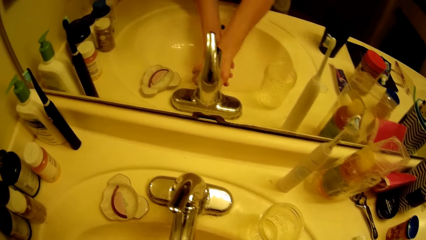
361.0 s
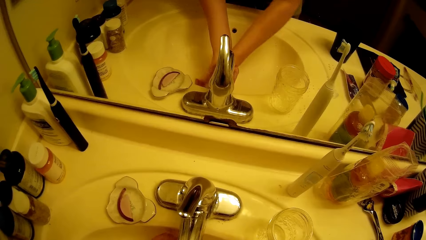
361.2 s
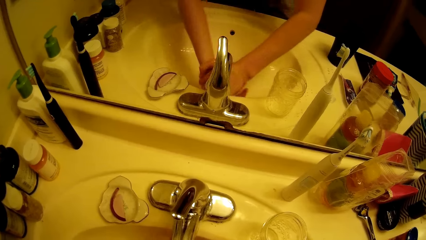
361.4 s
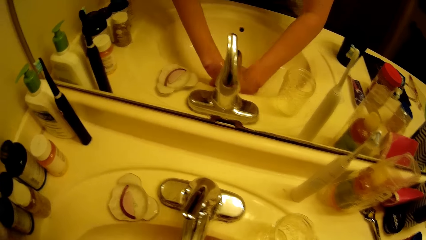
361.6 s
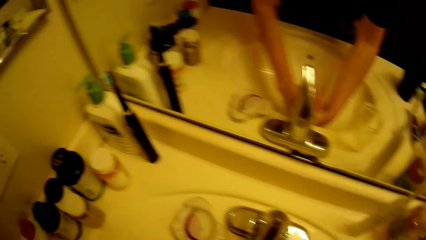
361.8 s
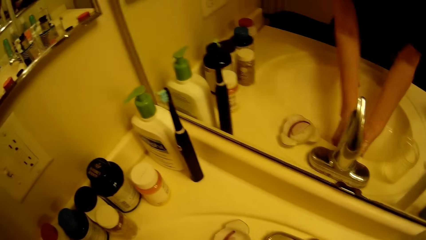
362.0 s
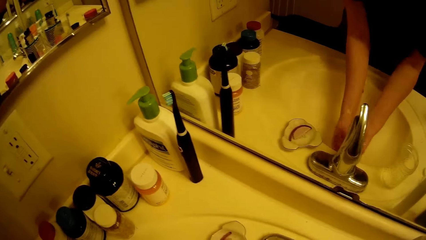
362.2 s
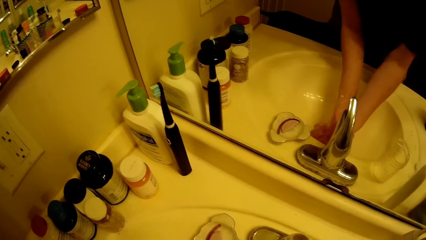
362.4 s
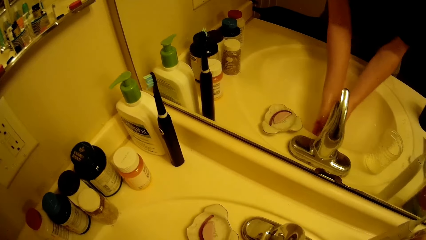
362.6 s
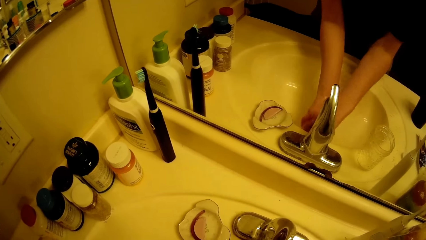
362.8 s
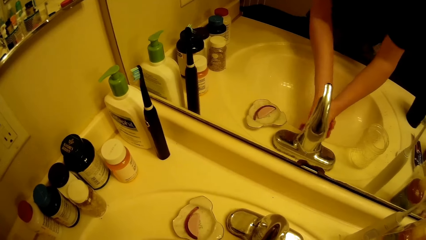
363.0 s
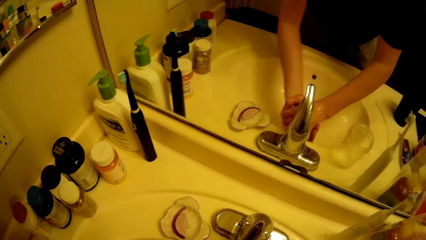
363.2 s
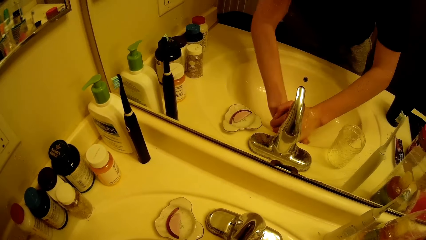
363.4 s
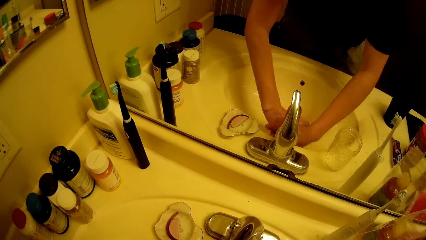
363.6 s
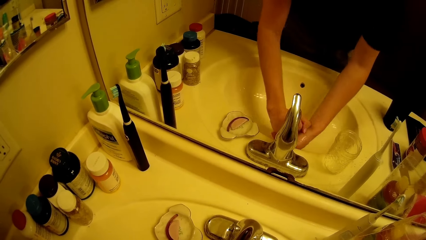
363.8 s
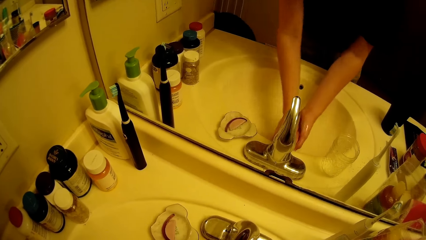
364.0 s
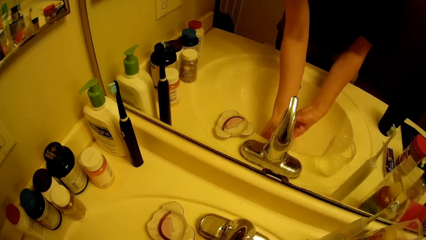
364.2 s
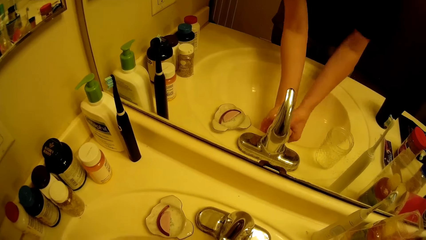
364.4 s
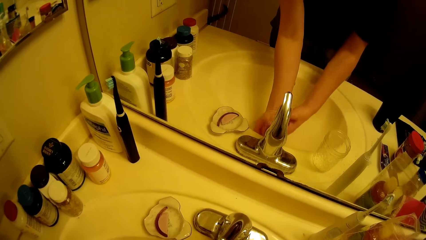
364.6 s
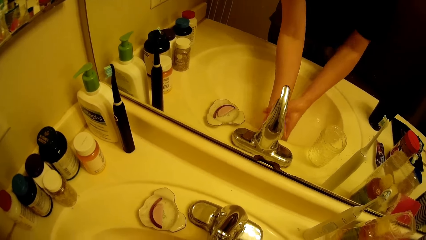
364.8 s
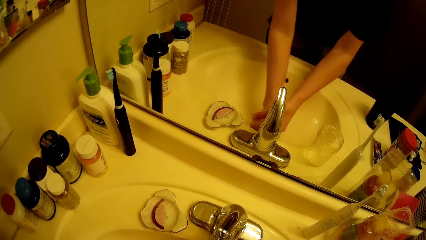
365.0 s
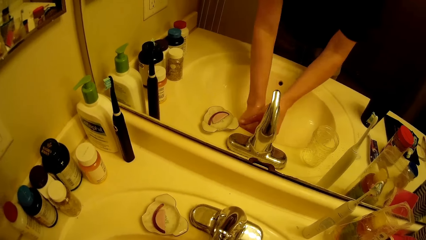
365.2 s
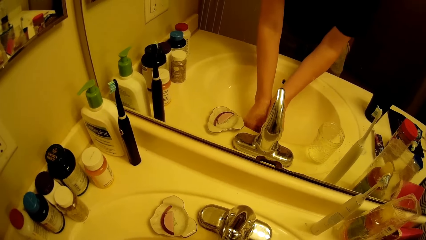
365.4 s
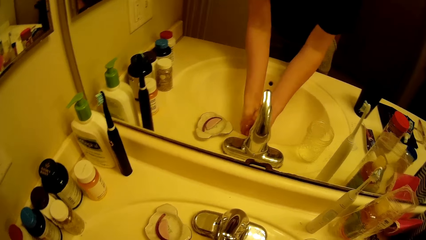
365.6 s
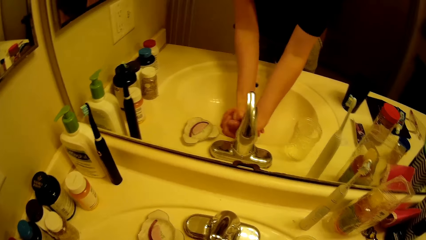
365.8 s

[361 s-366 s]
The camera wearer rinses the hands with water.

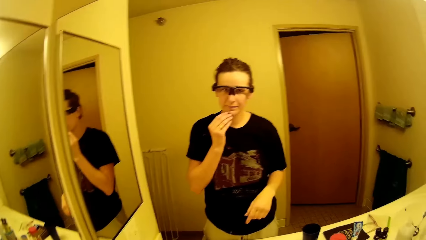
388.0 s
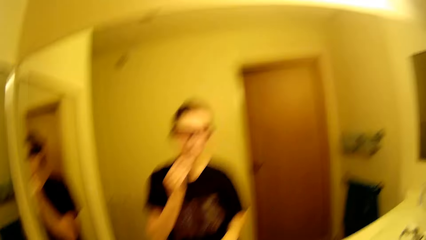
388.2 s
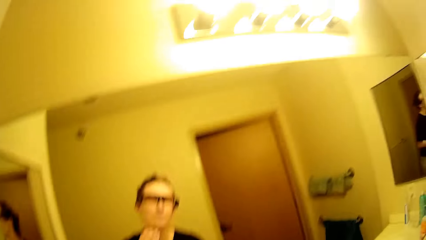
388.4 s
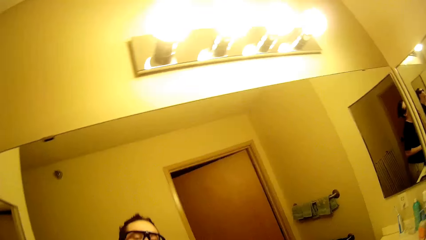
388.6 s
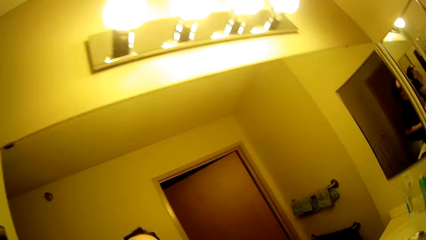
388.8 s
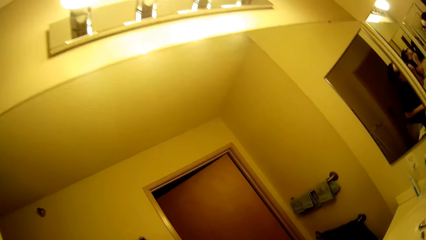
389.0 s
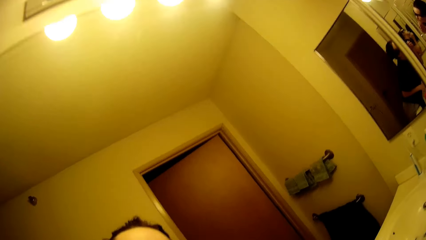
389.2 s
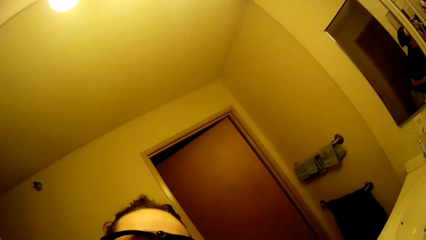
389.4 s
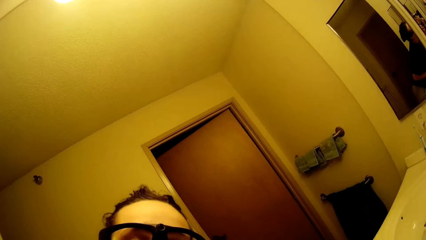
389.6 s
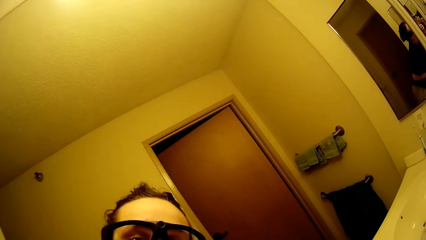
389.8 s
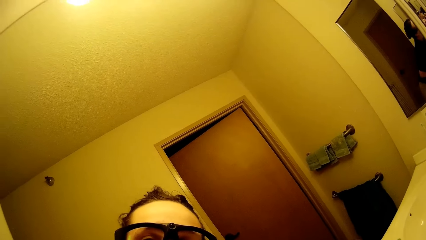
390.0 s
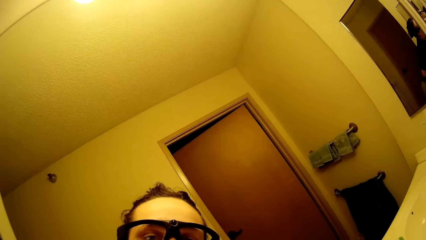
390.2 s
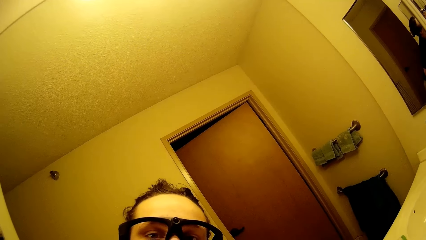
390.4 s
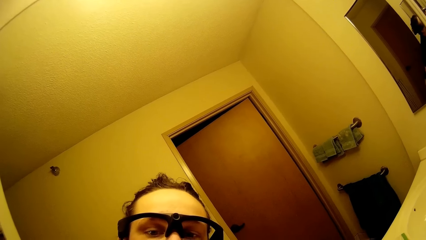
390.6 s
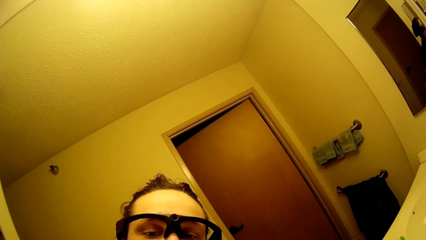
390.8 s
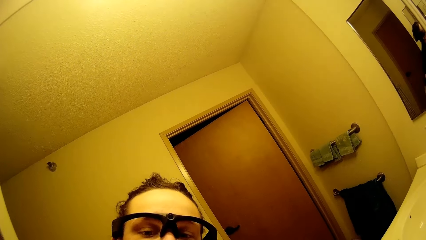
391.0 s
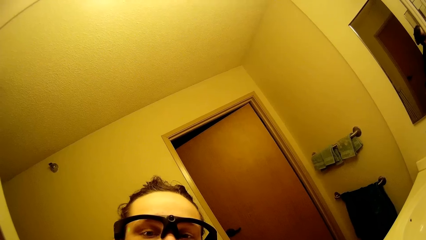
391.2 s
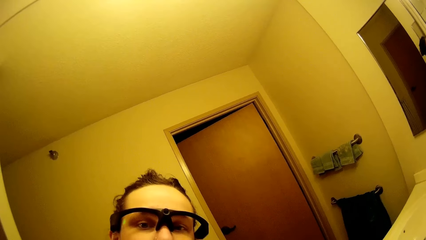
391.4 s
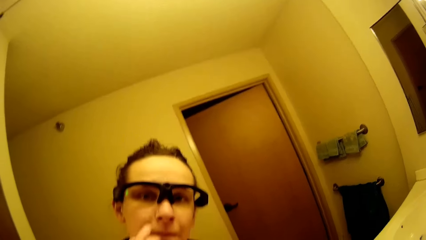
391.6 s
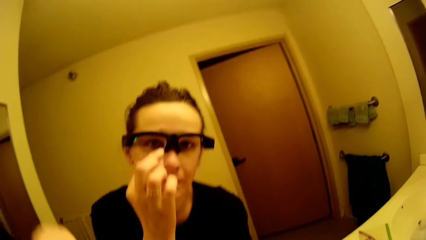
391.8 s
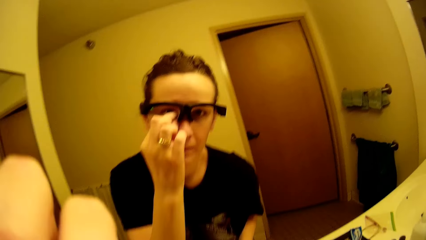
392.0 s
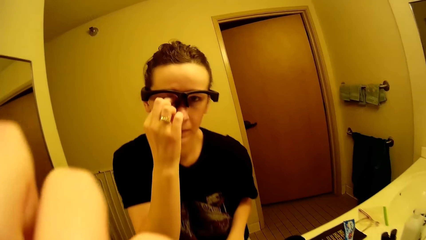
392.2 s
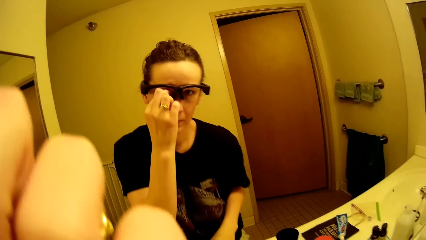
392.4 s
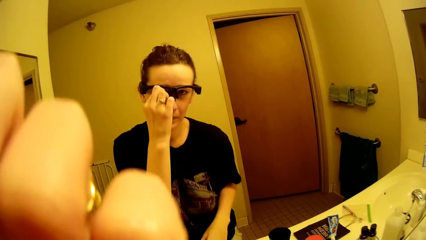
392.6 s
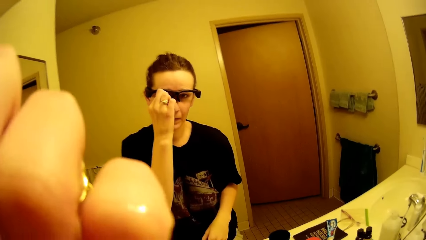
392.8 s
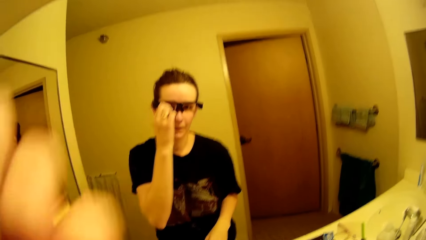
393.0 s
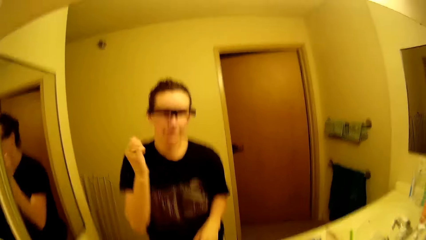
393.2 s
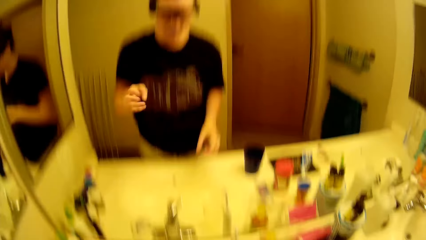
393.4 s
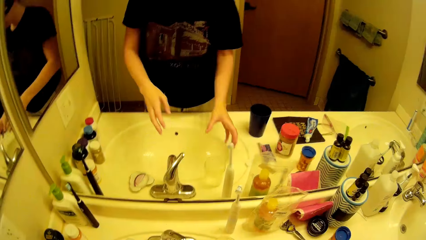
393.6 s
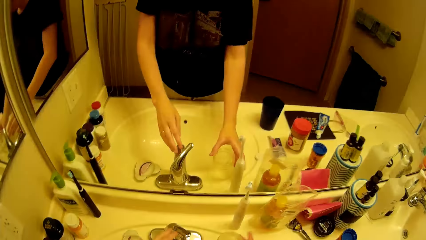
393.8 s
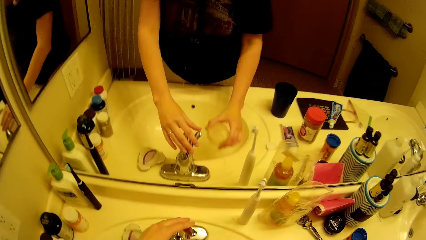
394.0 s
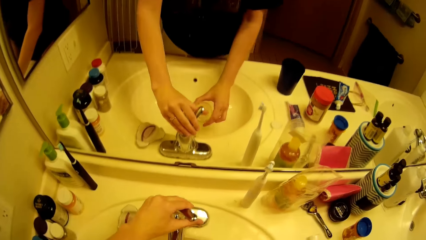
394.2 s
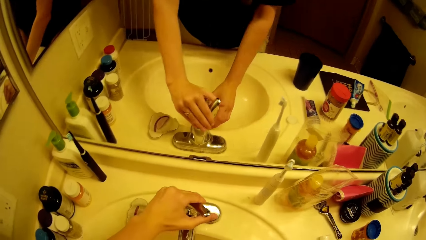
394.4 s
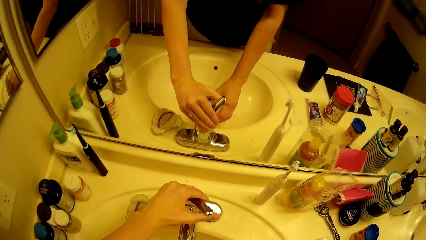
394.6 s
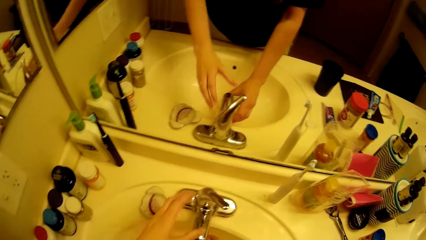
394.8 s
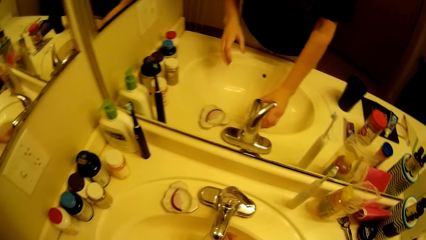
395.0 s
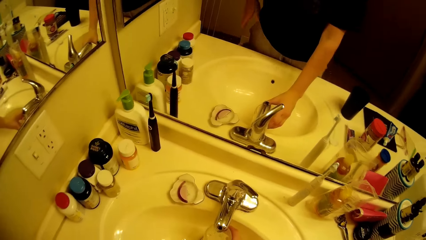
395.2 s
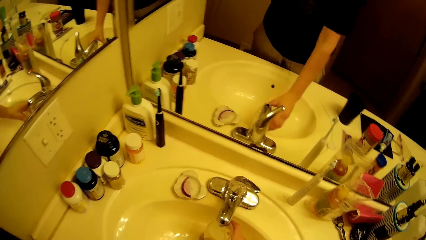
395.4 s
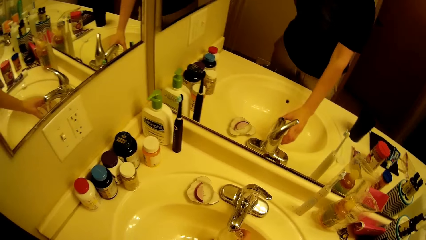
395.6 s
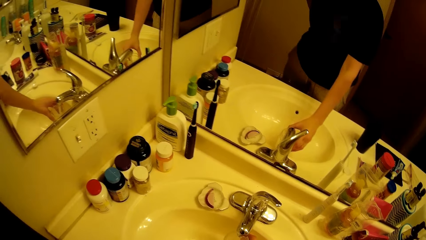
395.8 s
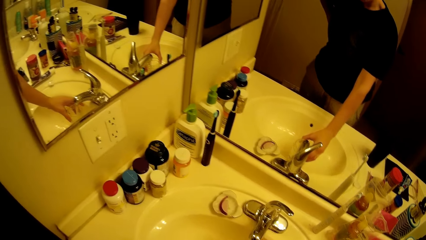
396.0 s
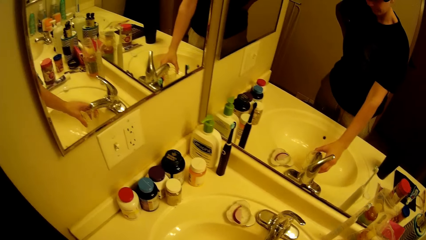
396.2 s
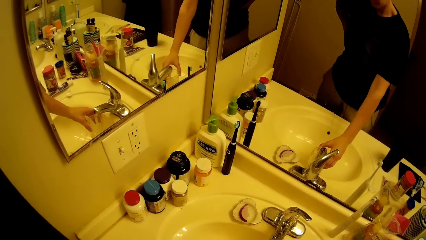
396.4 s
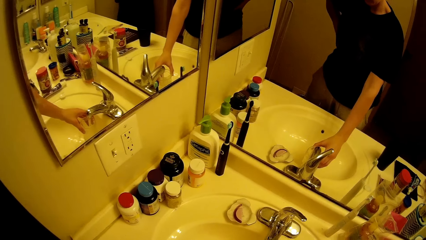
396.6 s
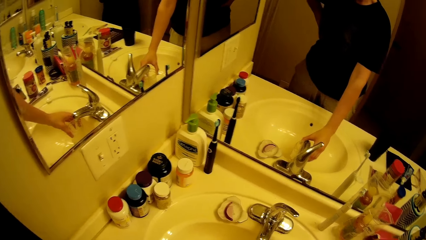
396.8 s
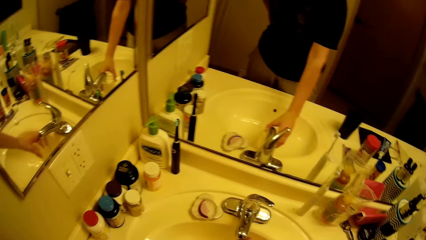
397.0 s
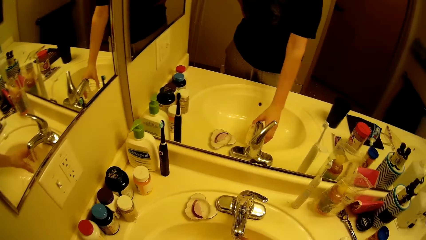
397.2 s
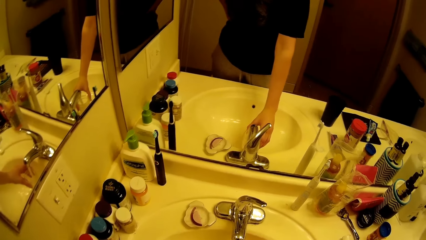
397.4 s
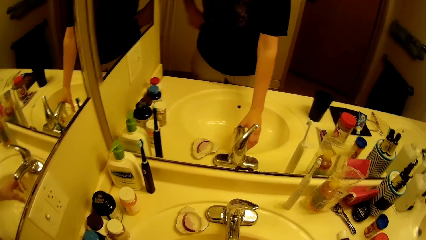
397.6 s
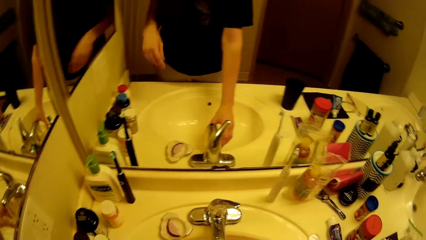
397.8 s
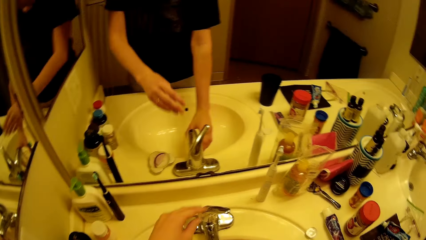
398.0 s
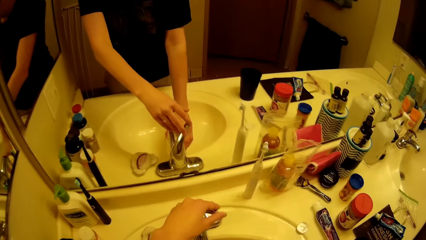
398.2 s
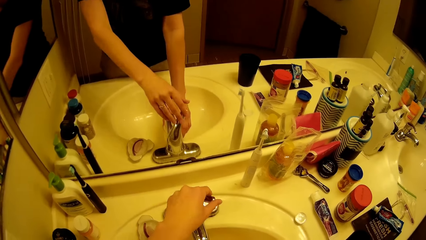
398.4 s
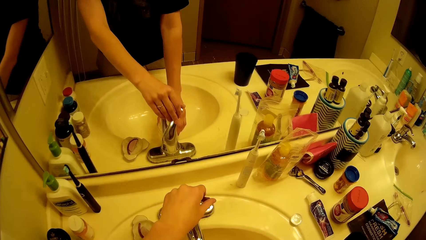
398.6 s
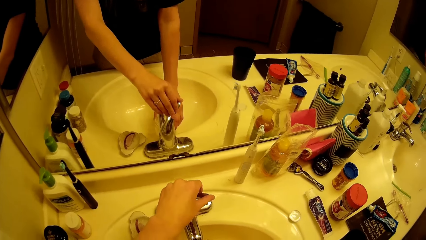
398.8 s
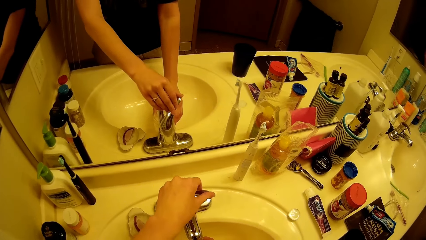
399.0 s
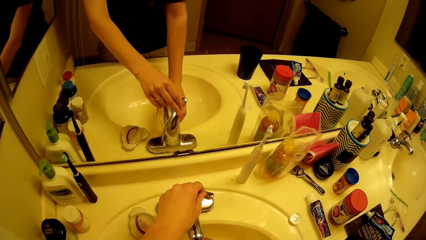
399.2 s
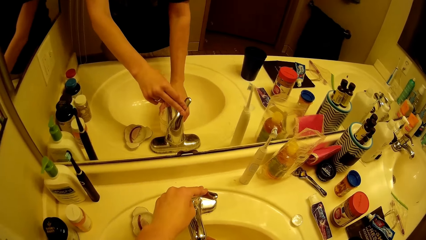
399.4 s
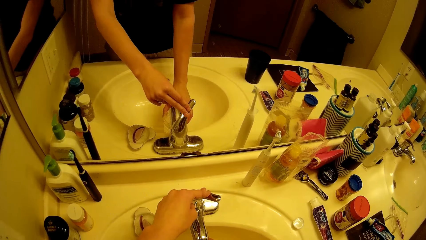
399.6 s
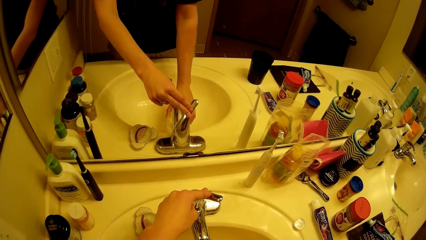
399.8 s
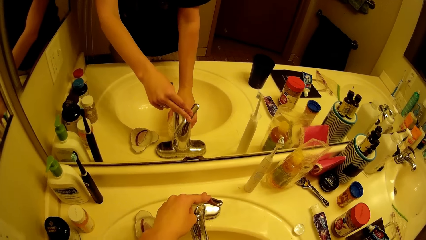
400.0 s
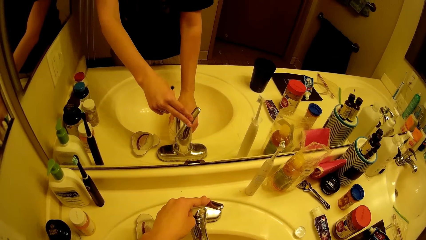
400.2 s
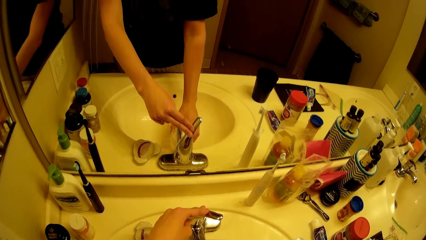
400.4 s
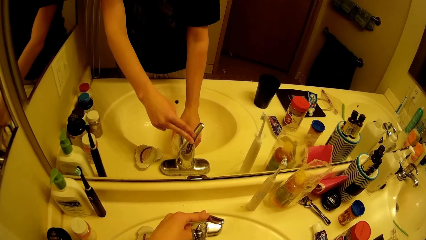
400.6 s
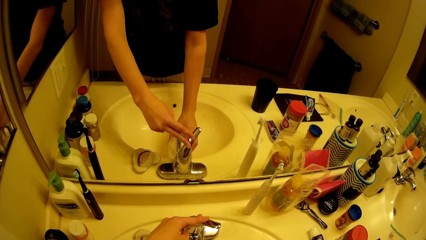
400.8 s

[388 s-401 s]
The camera wearer checks their chin on the mirror. They touch their eye. They pick up a container or glass from the slab with their right hand. They adjust the tap with their right hand. They open the sink tap. They fill the glass with water. They place their left hand on the tap.
